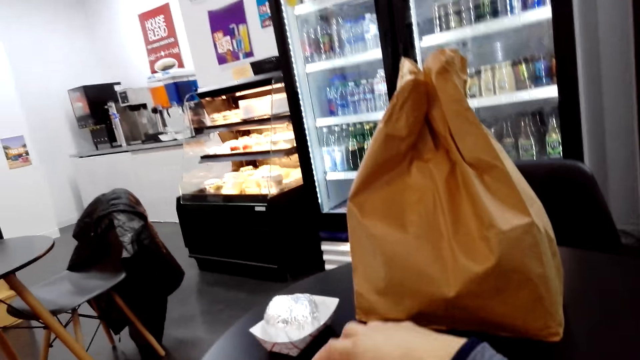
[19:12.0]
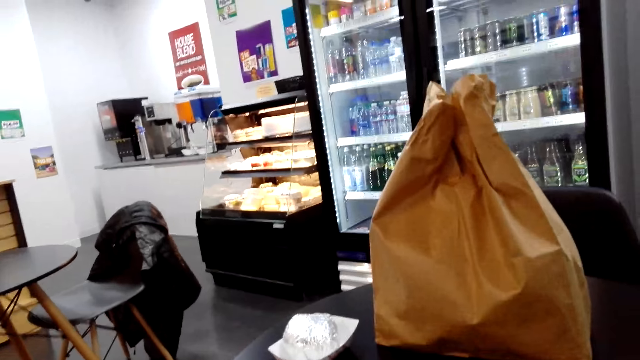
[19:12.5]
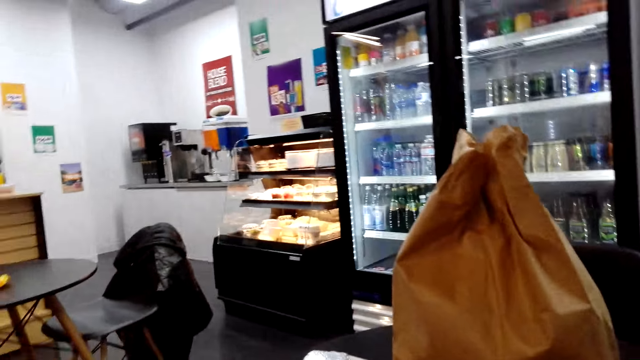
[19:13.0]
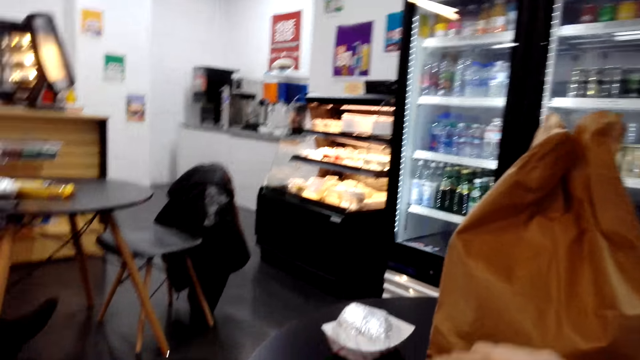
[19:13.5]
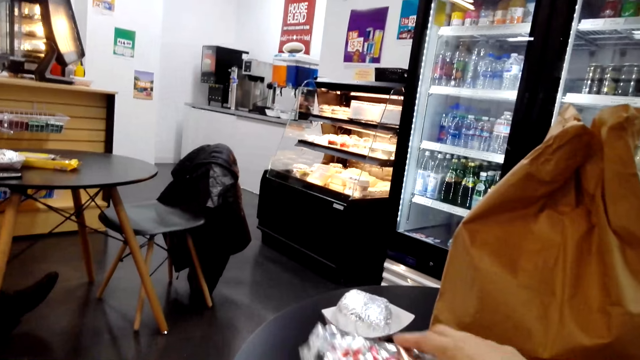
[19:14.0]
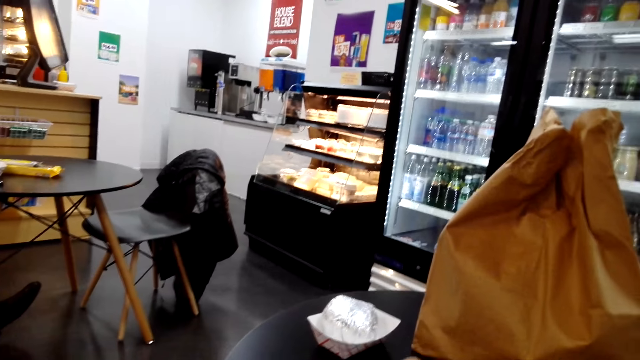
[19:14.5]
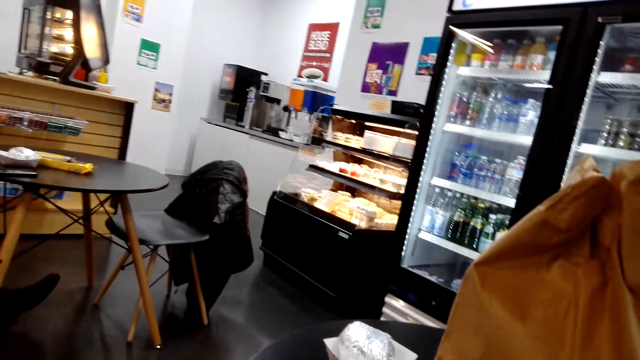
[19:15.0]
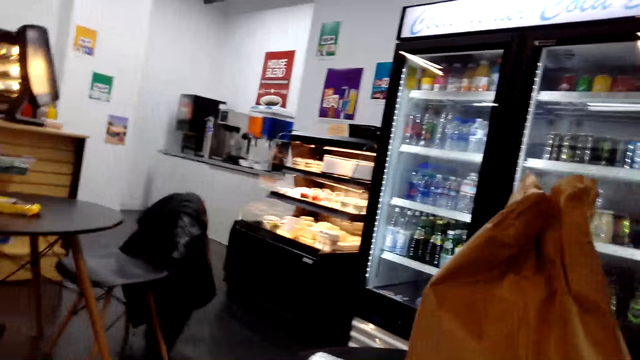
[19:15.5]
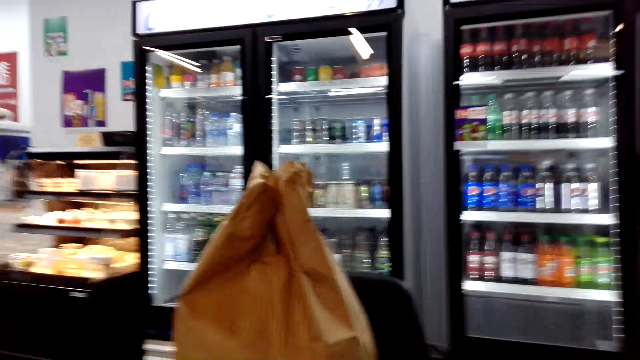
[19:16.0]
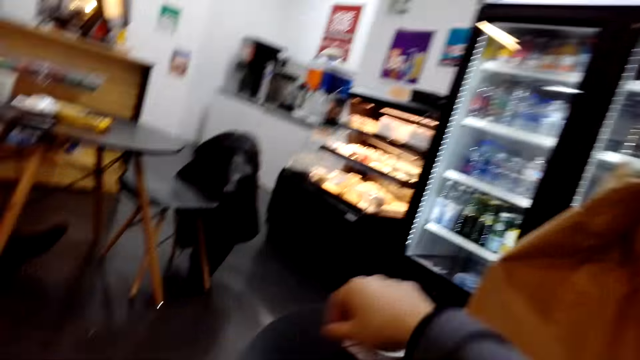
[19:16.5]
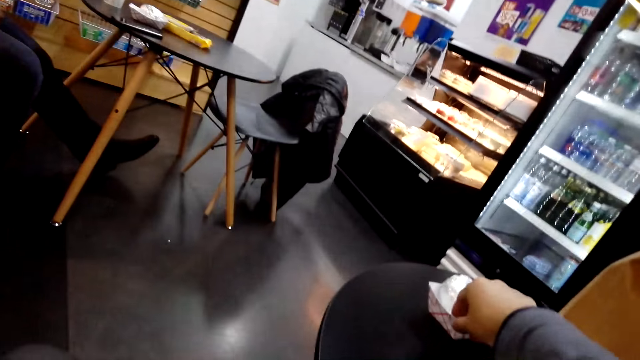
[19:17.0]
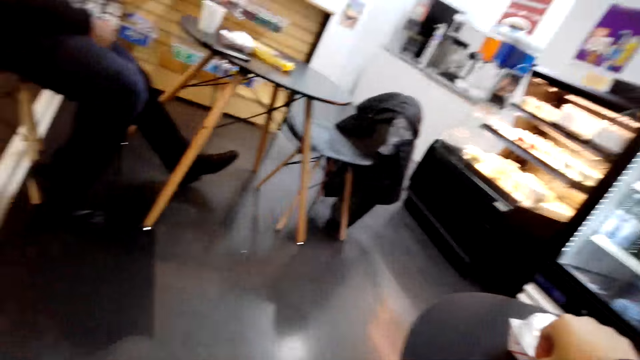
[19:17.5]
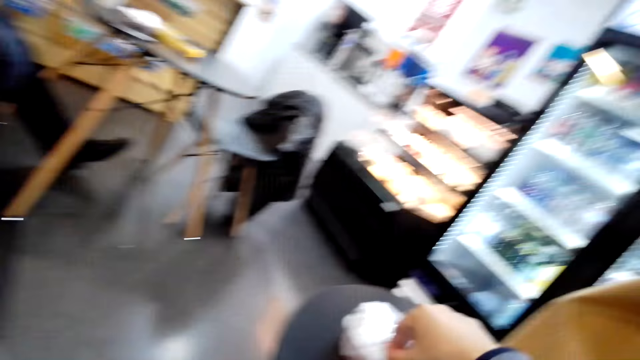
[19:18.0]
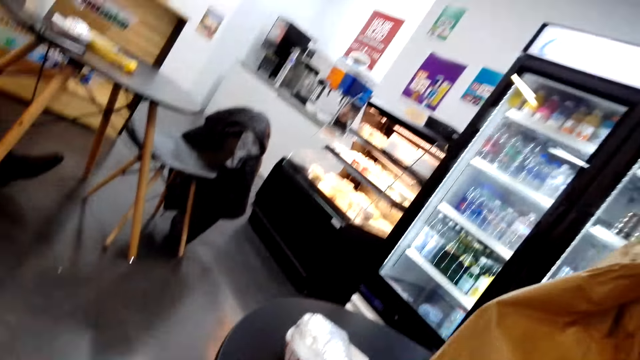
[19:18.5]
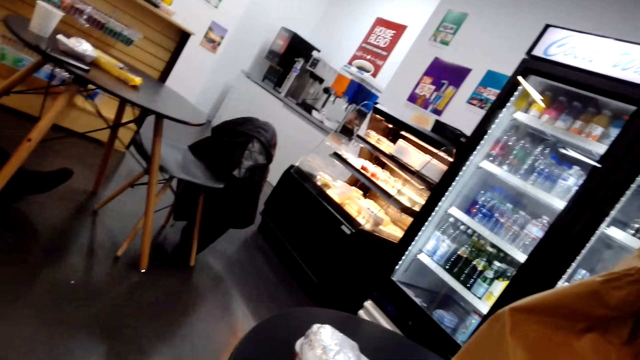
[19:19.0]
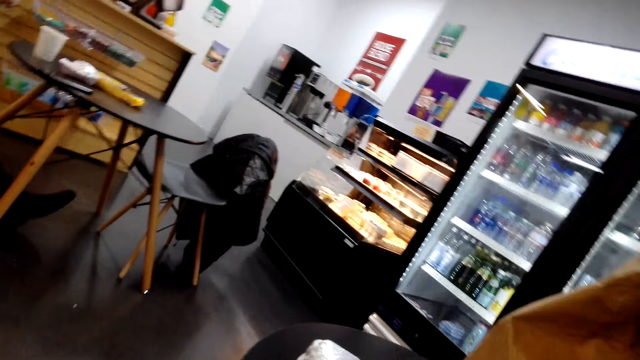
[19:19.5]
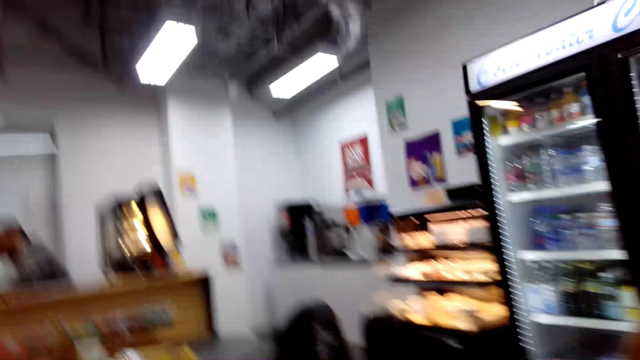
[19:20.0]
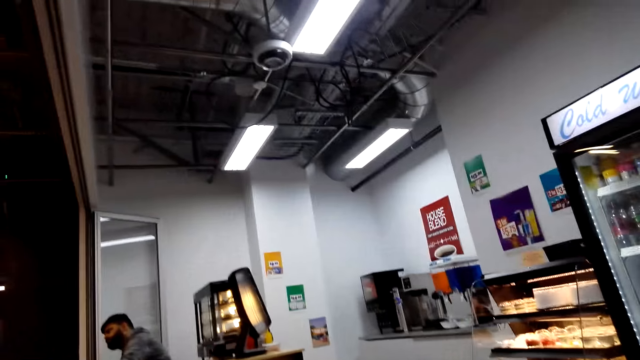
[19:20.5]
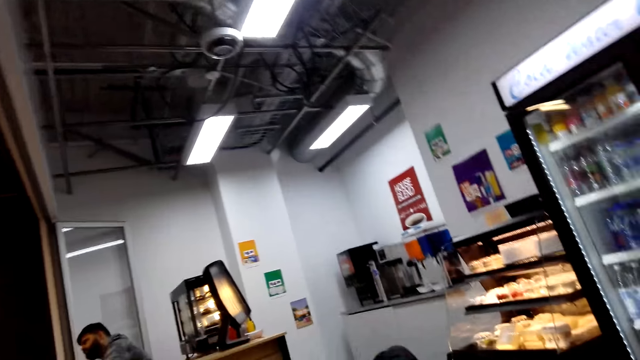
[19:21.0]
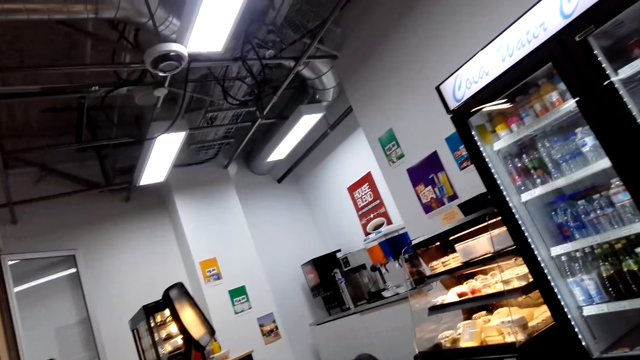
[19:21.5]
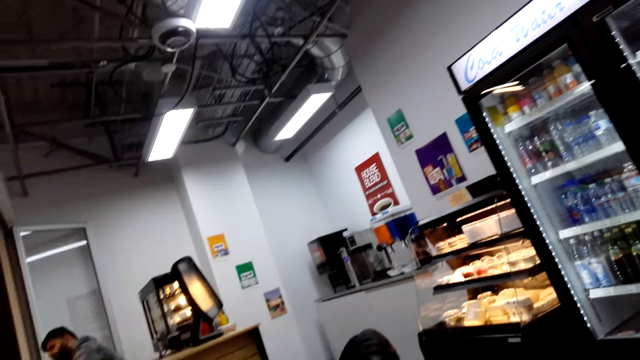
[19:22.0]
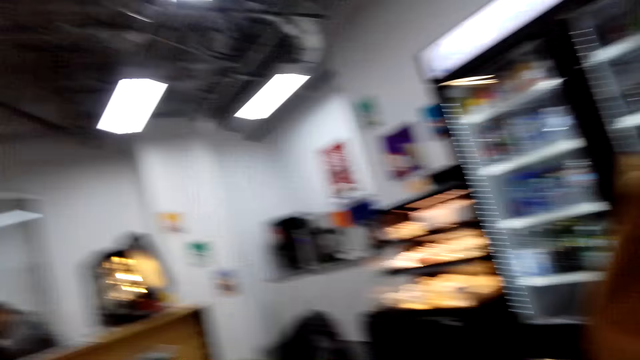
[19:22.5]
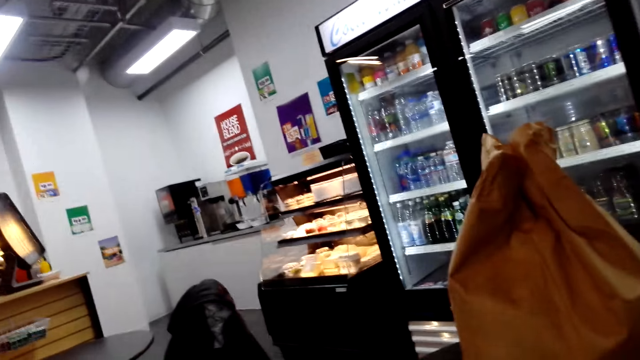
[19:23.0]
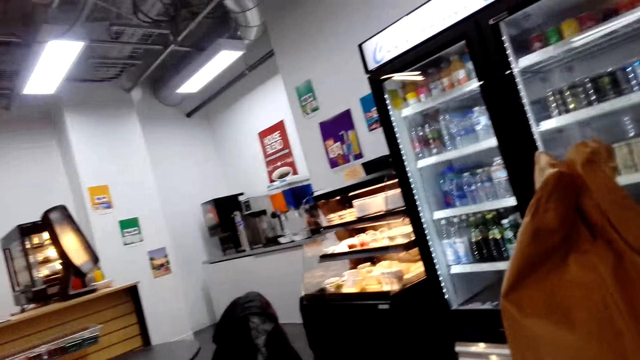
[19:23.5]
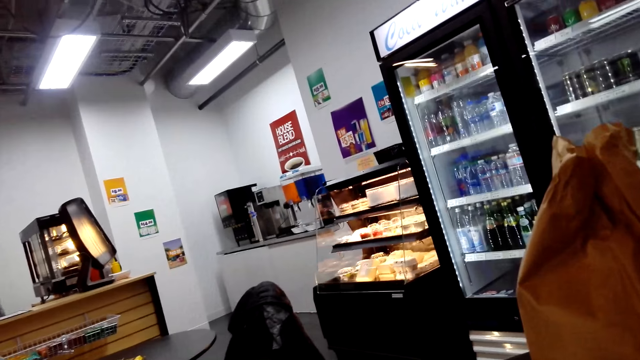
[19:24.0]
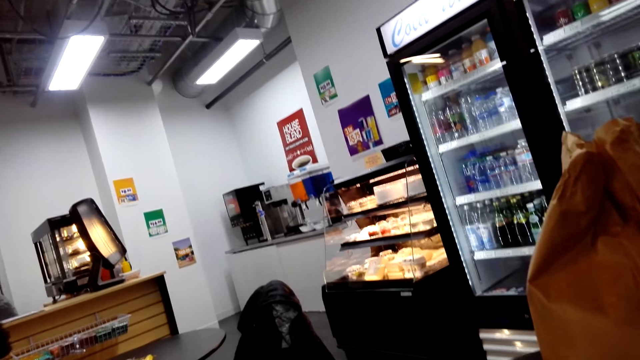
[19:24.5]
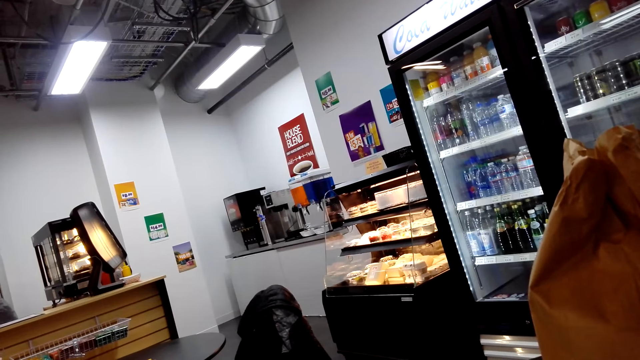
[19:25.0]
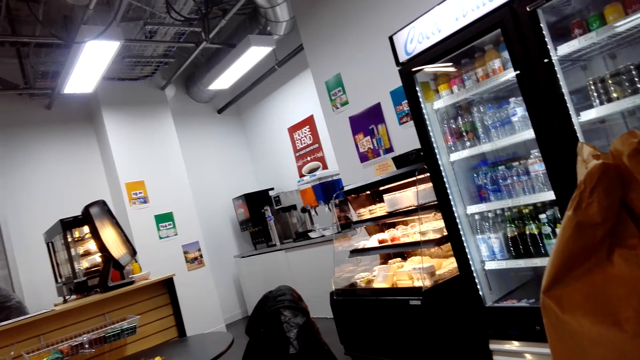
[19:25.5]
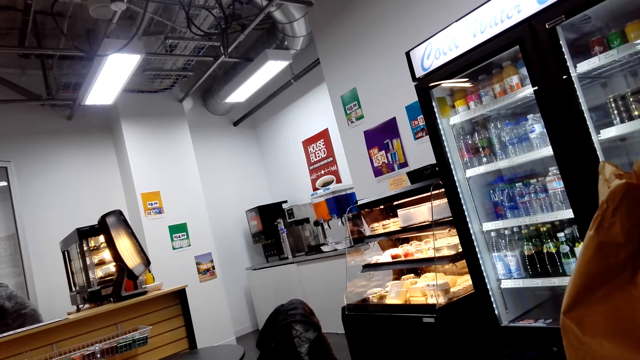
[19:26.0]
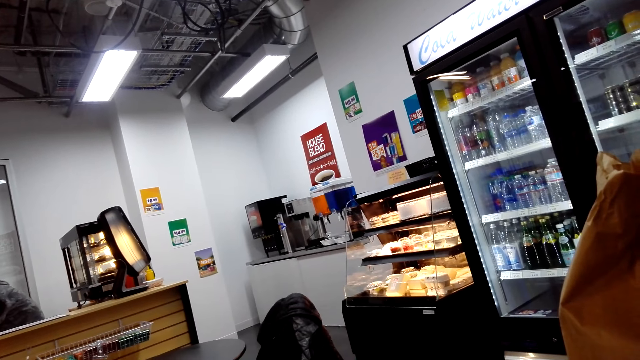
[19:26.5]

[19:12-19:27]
The camera wearer puts the foil on the table. They touch another wrapping. They drag the foil on the table. They look around.

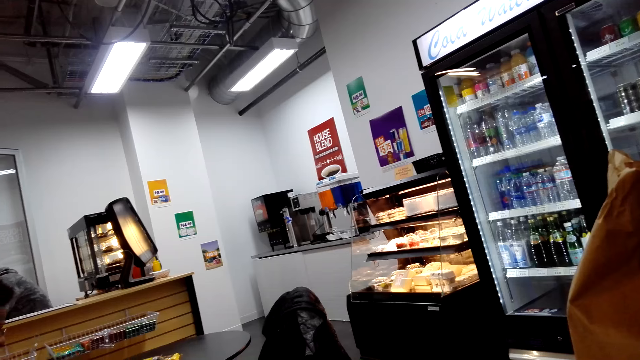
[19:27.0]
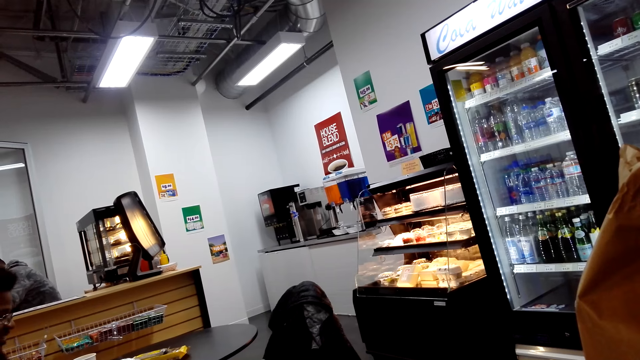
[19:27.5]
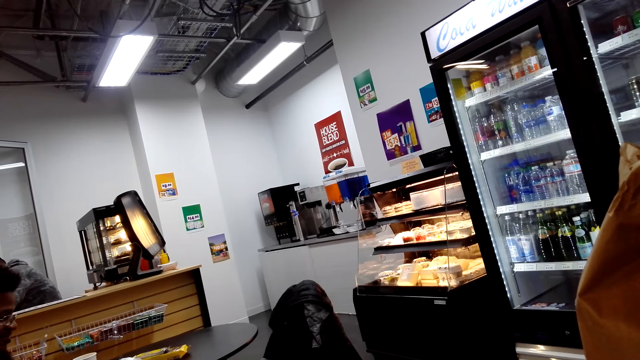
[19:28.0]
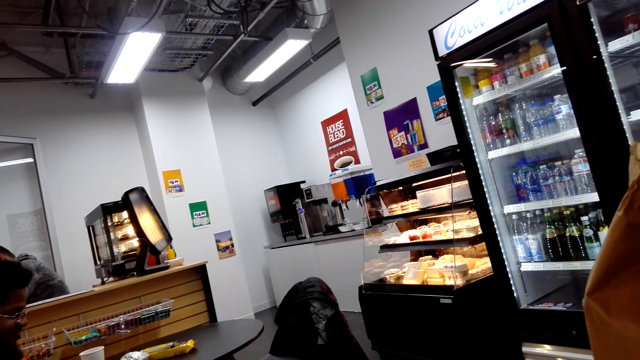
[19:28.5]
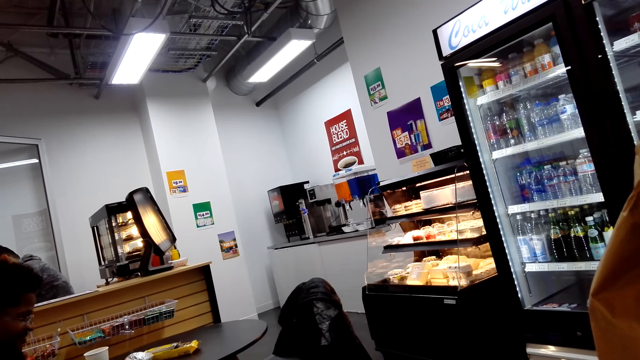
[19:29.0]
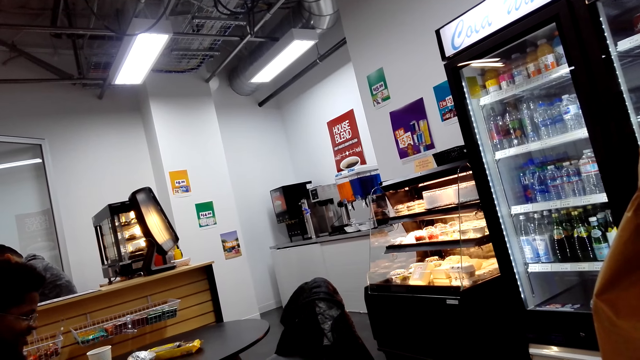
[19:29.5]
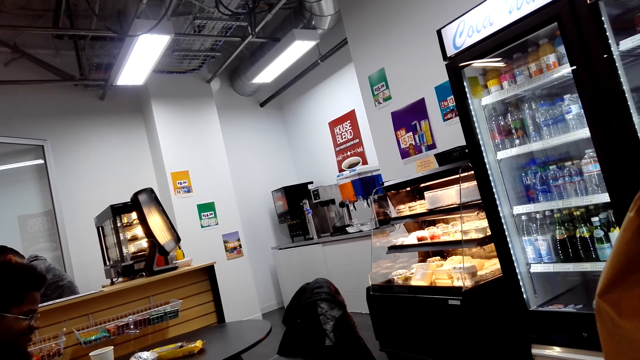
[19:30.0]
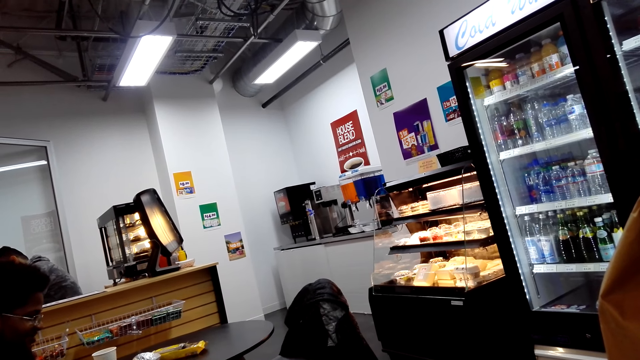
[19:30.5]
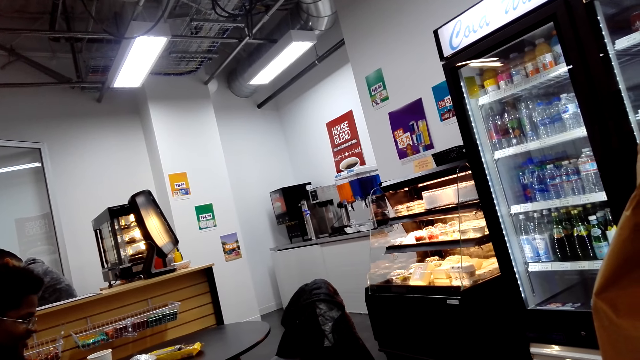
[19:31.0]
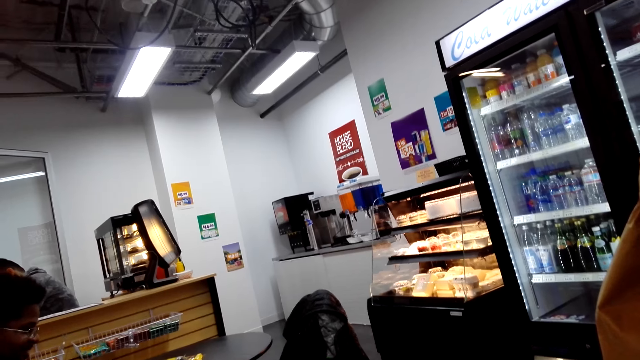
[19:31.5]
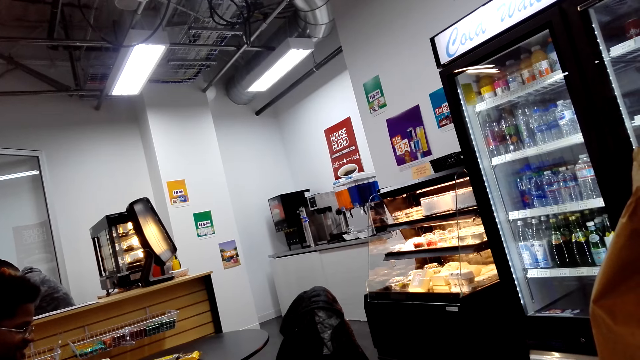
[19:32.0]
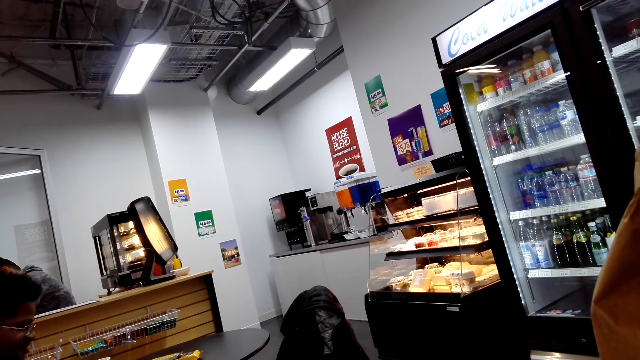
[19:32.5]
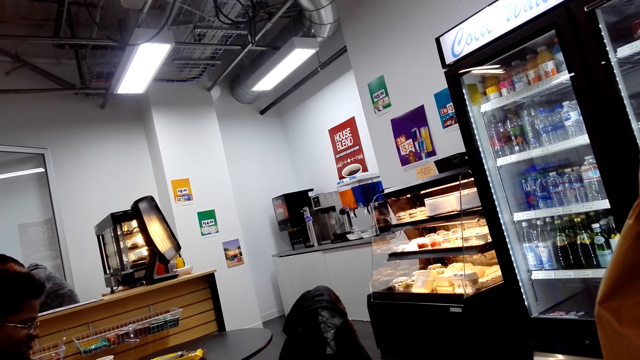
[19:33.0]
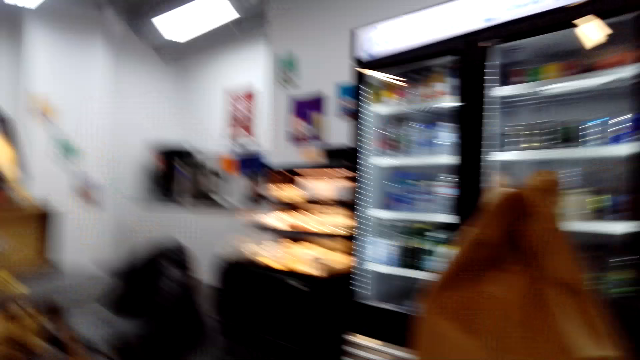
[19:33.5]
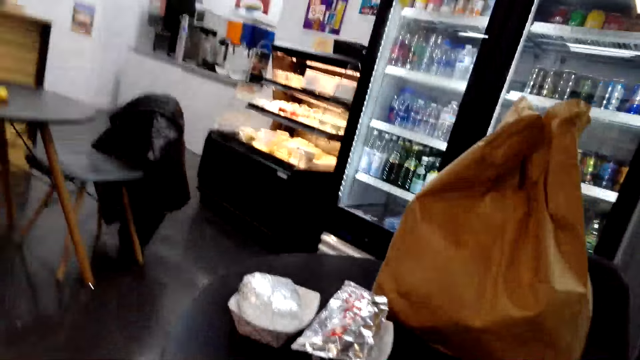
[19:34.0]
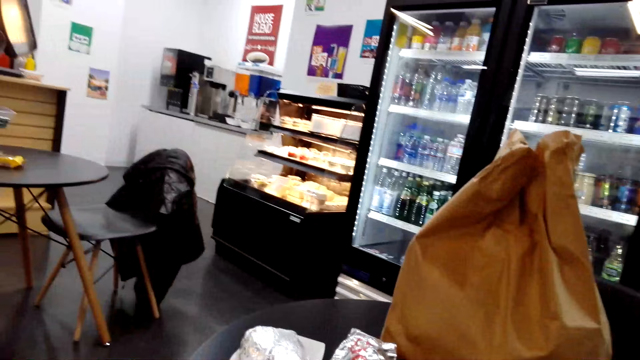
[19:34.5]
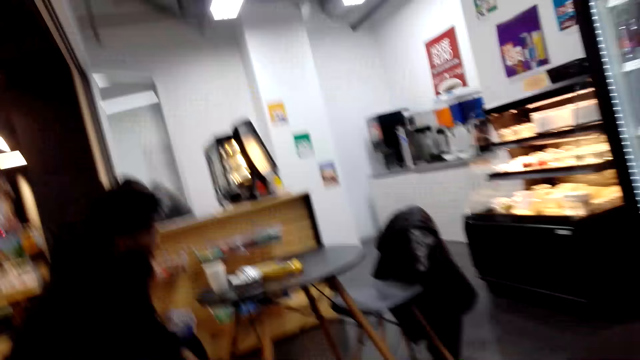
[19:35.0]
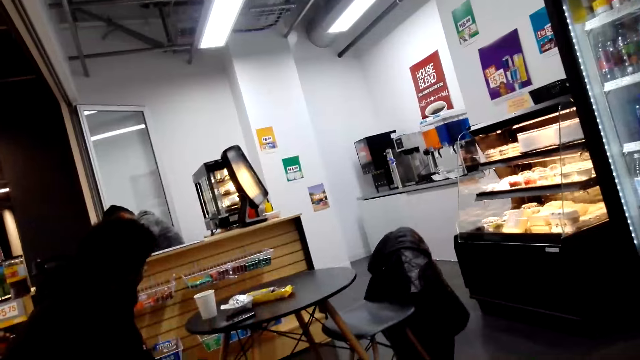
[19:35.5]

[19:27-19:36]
A person interacts with the camera wearer.
